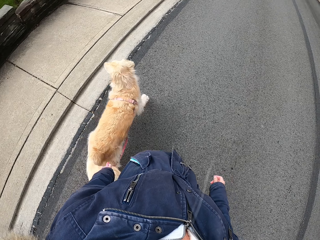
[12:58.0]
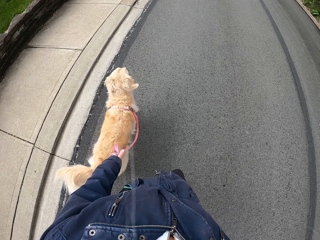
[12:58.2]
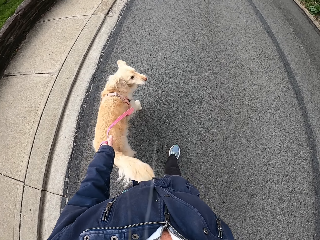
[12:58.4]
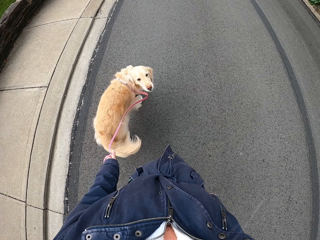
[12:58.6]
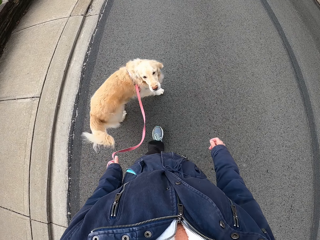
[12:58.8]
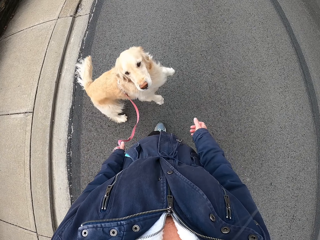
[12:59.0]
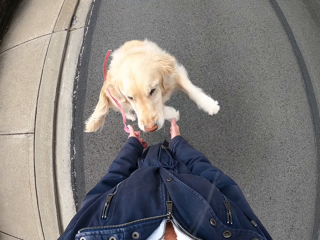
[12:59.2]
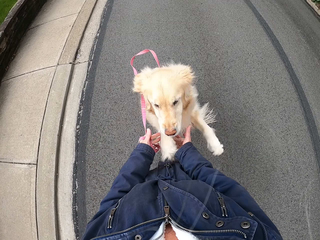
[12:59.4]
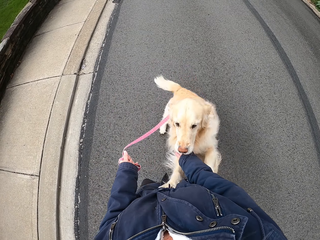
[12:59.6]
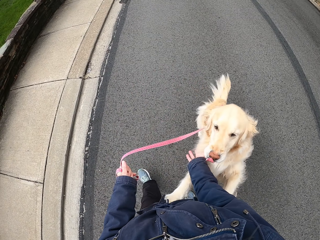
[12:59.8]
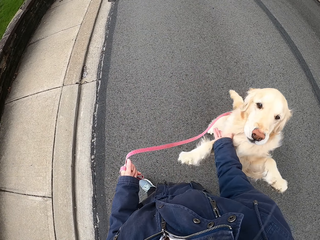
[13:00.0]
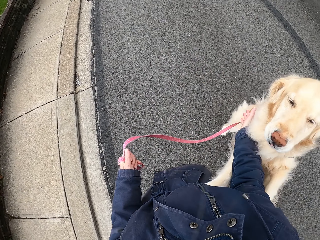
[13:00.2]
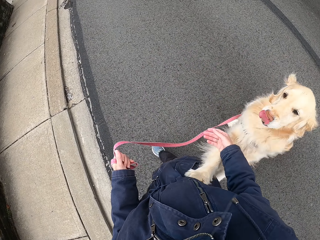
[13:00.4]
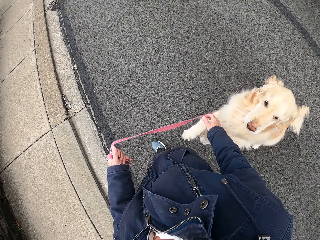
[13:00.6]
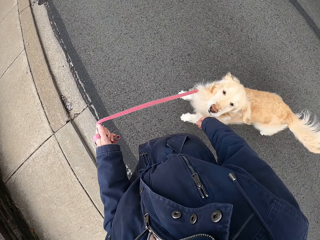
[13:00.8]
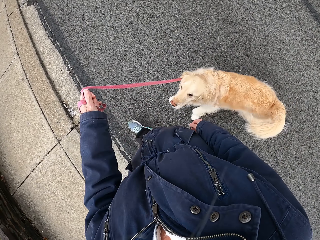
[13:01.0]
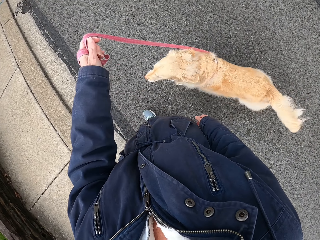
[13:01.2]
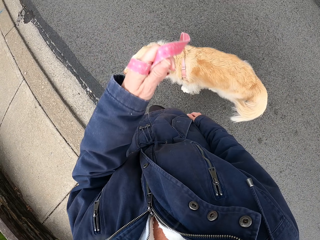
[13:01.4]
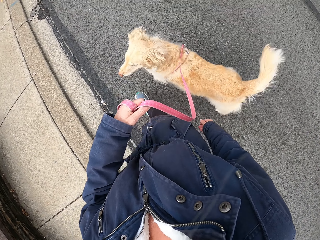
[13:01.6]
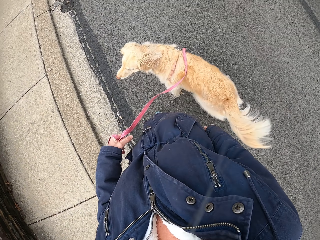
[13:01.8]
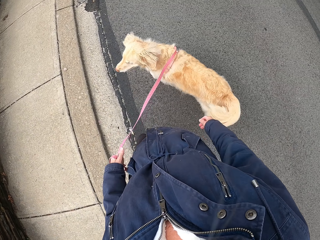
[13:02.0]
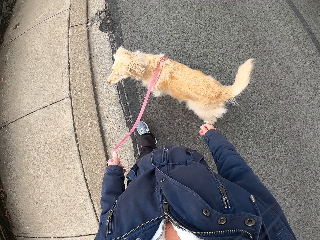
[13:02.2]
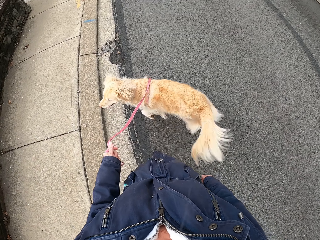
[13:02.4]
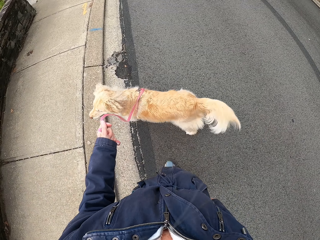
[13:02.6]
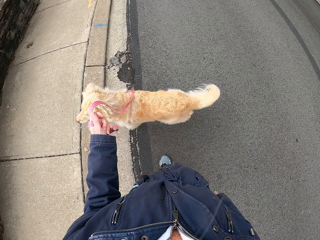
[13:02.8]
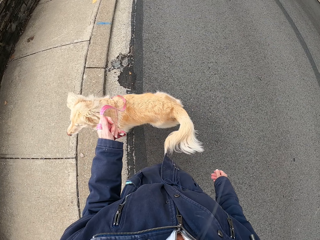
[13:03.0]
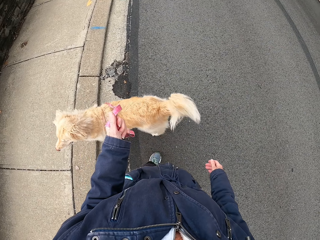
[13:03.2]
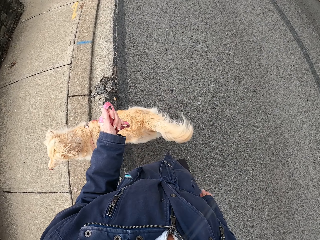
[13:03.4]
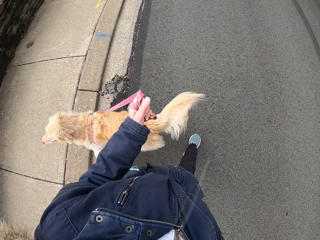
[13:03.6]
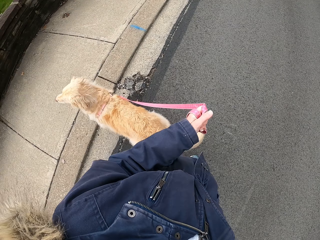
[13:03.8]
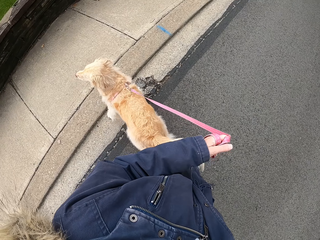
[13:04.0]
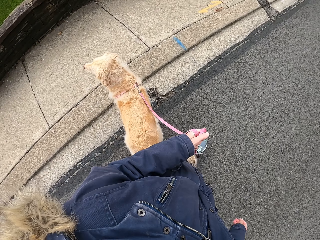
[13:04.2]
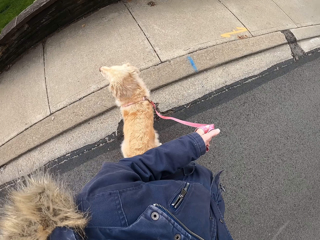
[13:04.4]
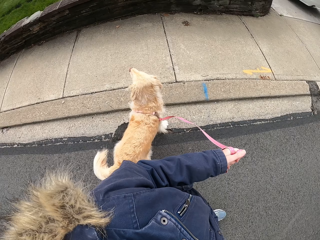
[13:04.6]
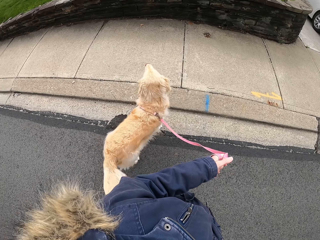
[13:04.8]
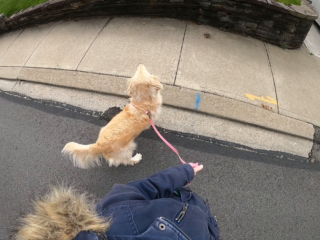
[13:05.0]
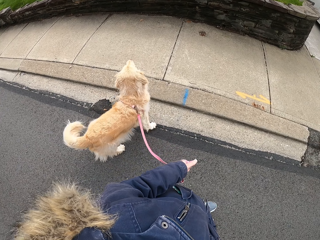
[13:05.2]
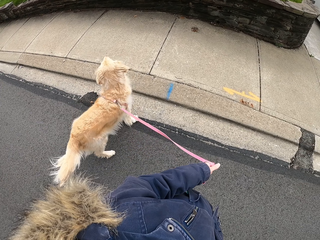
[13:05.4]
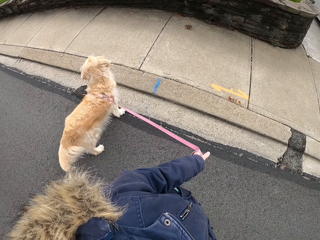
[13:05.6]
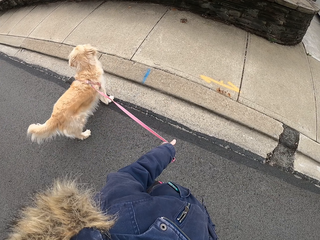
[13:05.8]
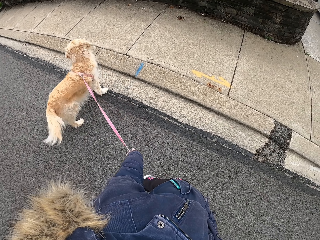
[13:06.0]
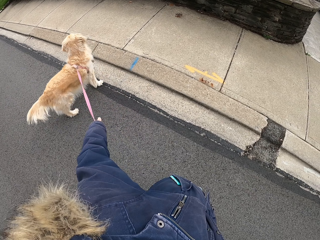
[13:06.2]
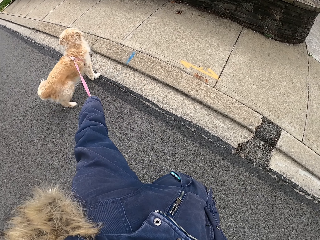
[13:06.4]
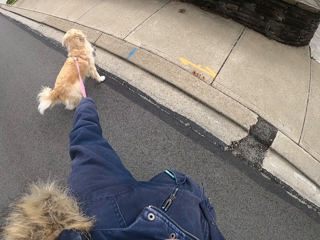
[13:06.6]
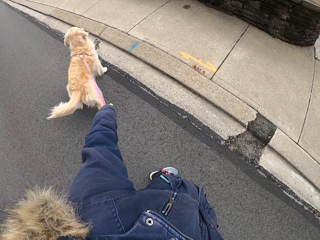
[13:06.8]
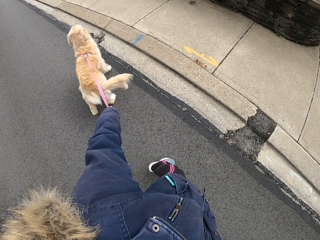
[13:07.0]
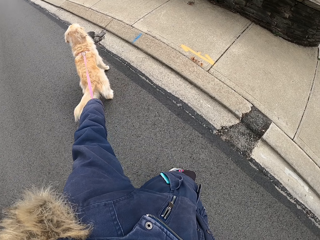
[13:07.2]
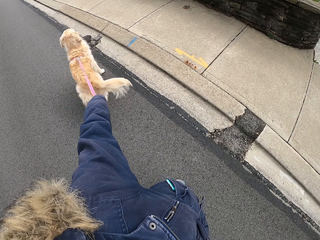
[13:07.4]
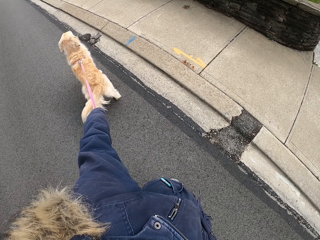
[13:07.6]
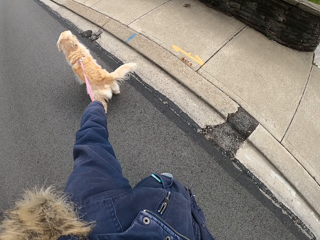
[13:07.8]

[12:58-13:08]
The camera wearer touches the dog.

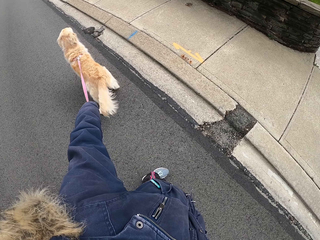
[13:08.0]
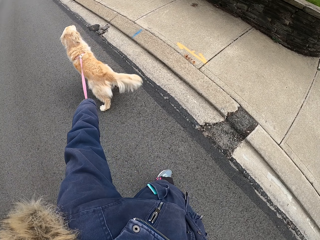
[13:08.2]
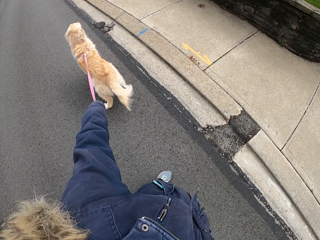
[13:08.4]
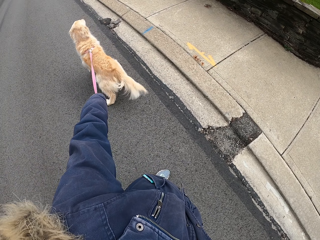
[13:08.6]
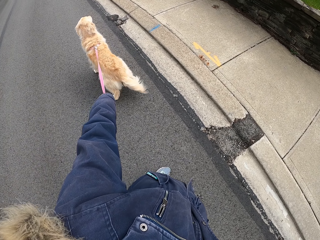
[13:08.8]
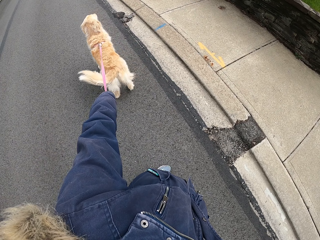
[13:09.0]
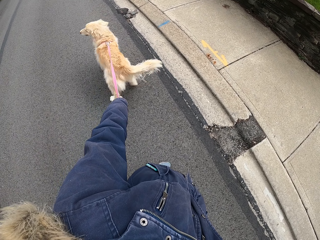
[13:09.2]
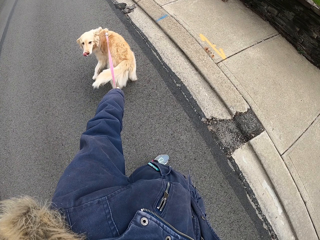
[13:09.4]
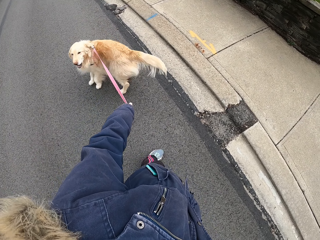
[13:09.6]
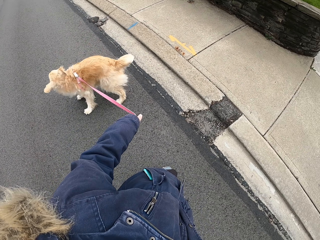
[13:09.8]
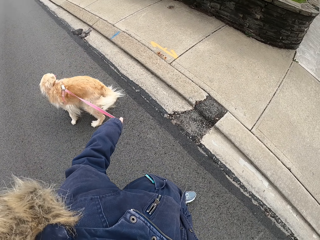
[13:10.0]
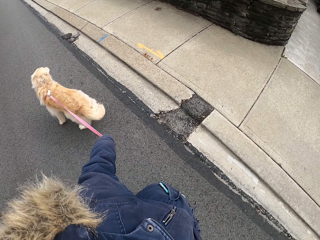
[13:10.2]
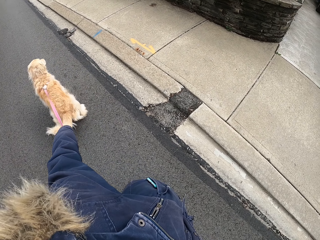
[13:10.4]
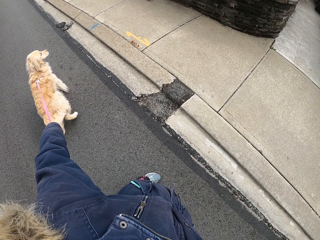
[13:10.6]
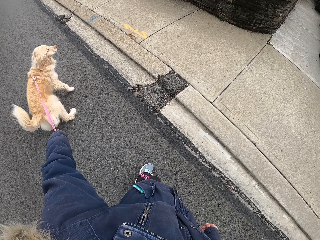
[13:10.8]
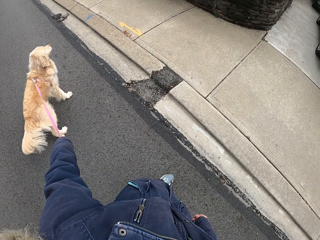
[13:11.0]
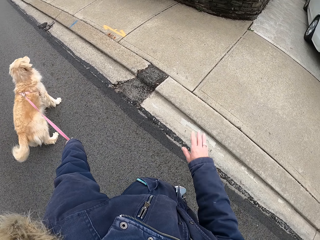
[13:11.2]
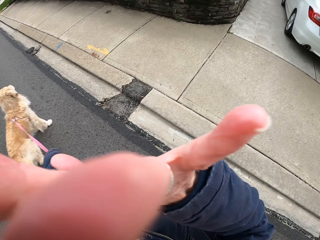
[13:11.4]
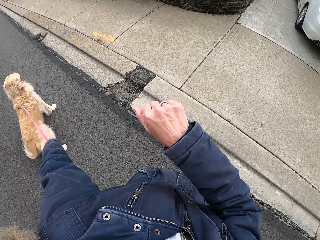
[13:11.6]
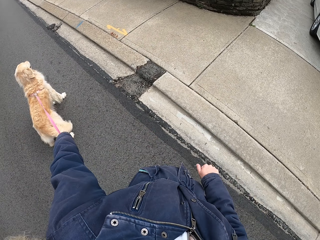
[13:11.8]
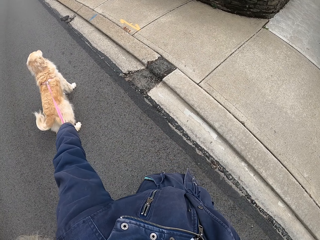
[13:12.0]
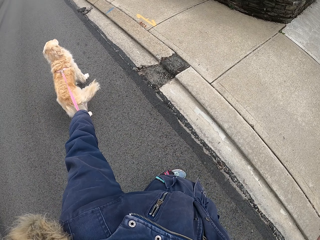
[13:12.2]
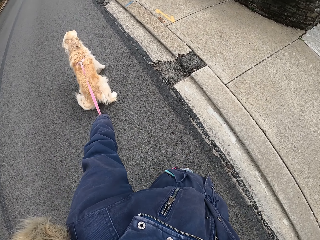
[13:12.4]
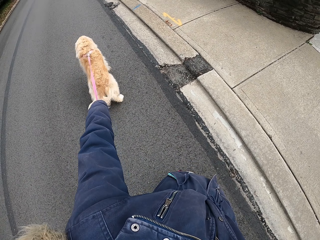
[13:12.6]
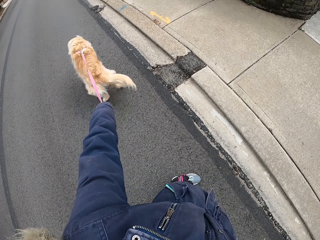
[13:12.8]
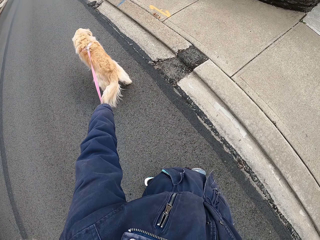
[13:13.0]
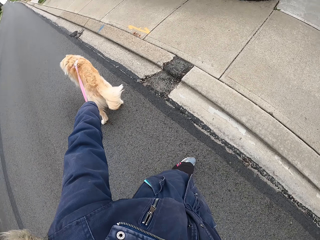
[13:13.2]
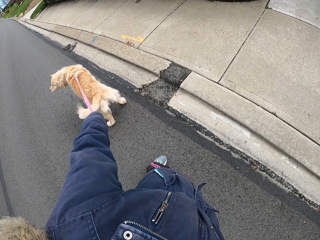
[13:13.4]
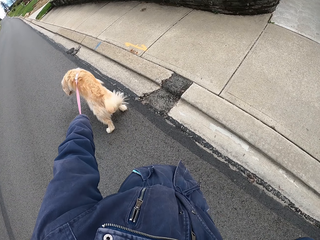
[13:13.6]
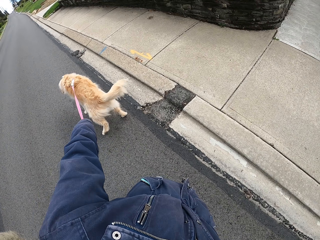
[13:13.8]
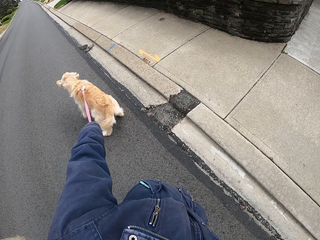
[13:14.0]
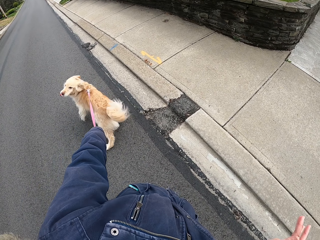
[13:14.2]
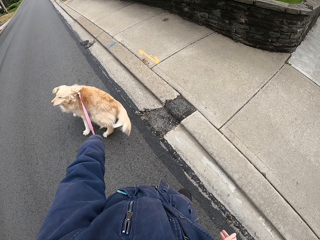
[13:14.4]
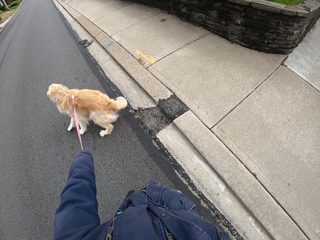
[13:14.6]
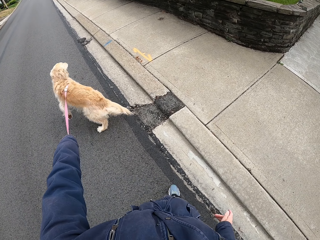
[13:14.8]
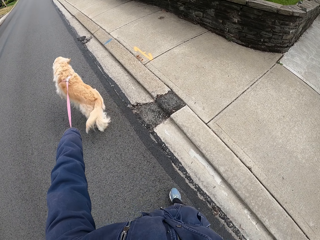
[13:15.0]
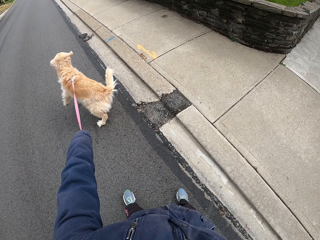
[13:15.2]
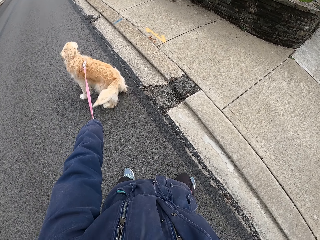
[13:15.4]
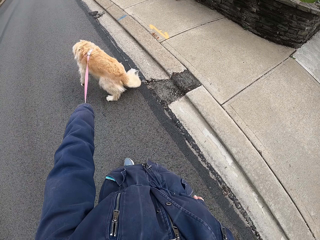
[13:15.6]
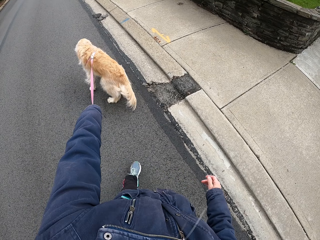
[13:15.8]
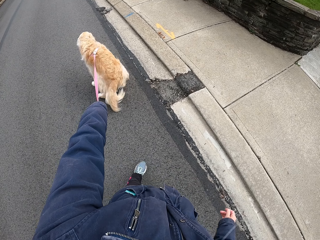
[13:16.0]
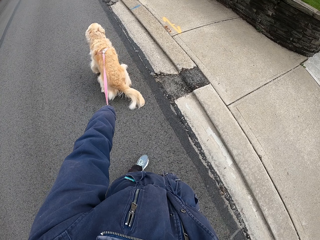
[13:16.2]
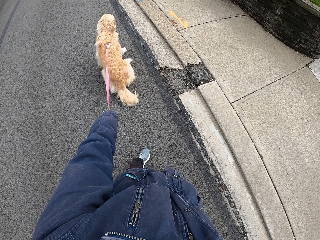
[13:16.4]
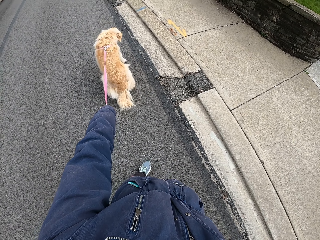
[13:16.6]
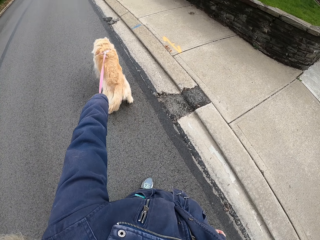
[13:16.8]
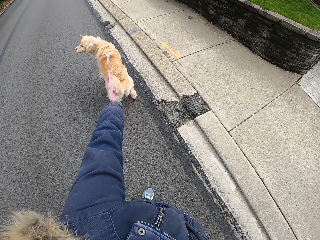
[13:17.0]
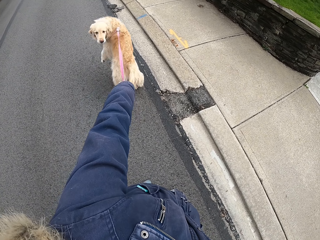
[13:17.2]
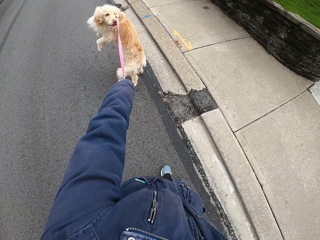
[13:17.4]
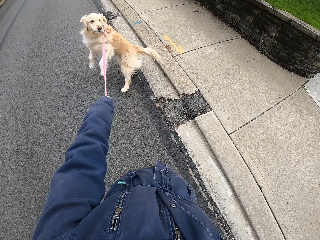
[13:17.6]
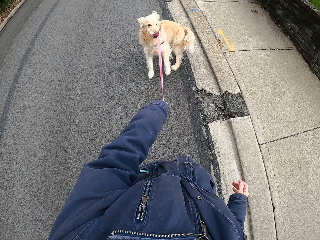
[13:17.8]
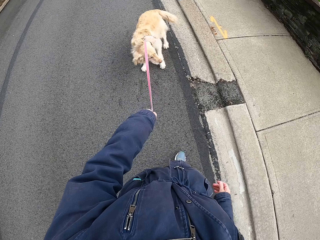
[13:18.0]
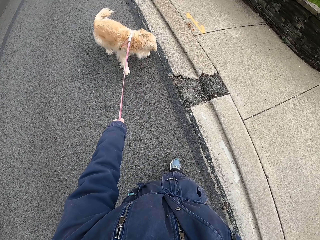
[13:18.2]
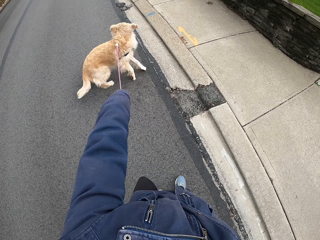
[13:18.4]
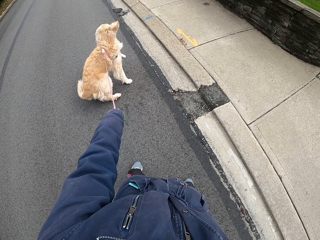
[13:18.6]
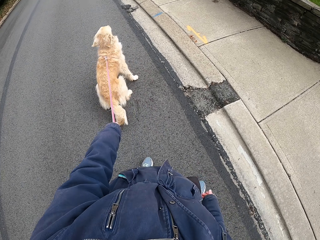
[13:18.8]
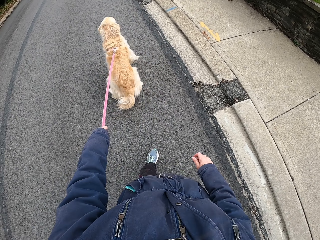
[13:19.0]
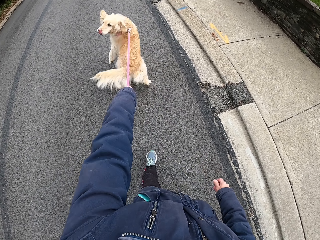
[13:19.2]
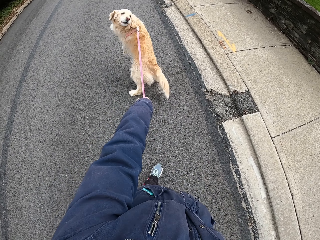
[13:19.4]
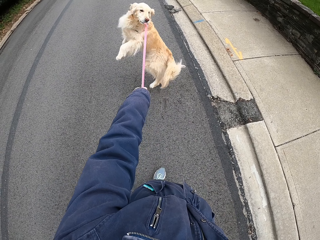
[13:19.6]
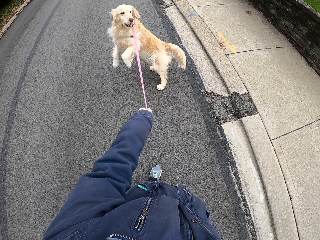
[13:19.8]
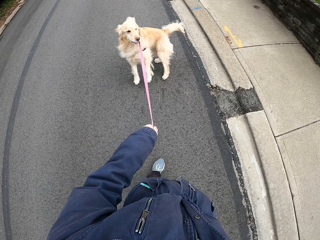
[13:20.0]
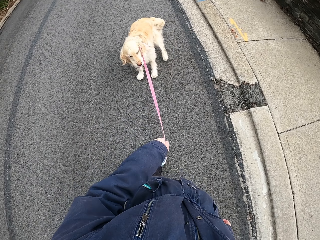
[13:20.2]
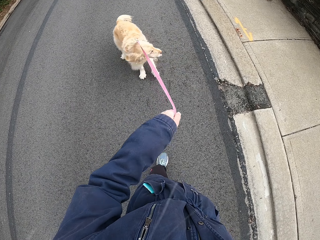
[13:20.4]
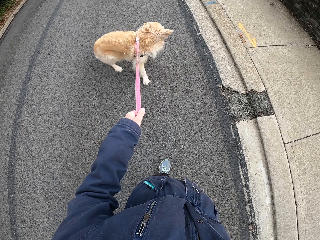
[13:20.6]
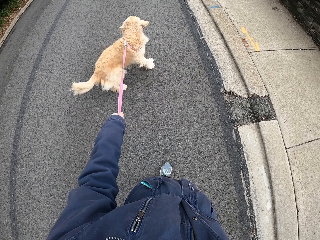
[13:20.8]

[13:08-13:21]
The camera wearer looks back. She raises her hand. She calls something. She stands on the pavement.
